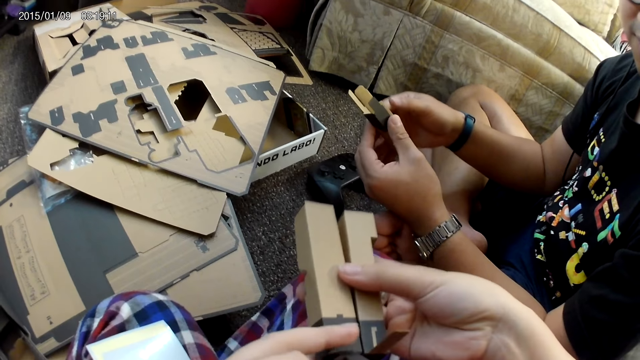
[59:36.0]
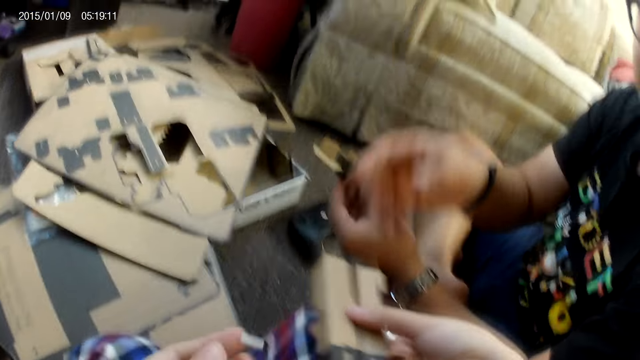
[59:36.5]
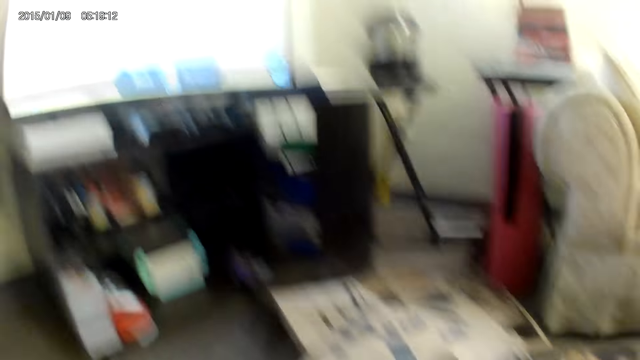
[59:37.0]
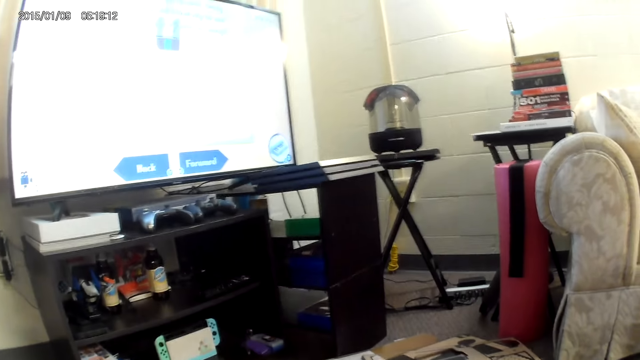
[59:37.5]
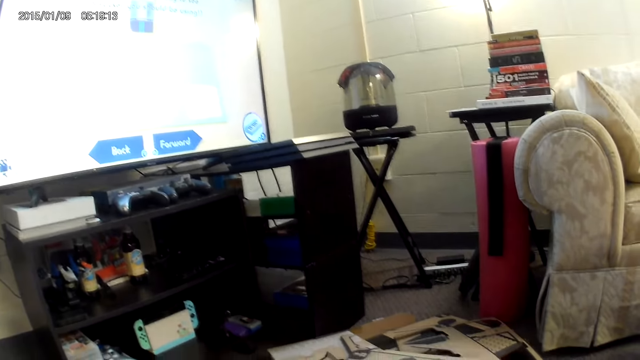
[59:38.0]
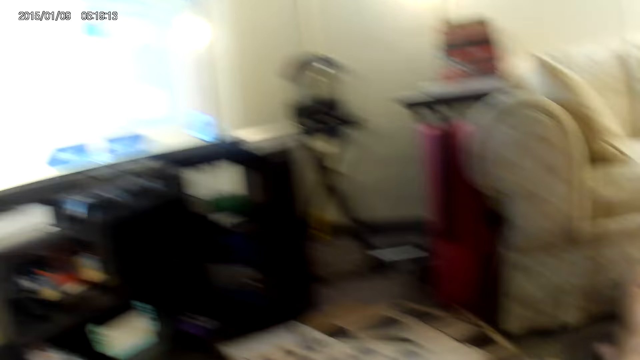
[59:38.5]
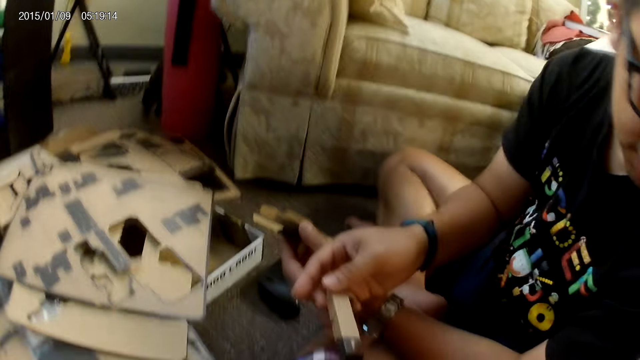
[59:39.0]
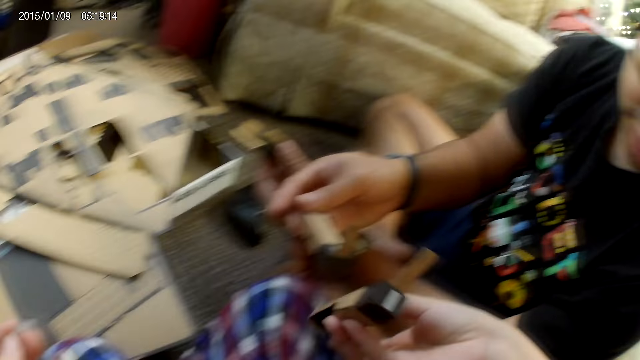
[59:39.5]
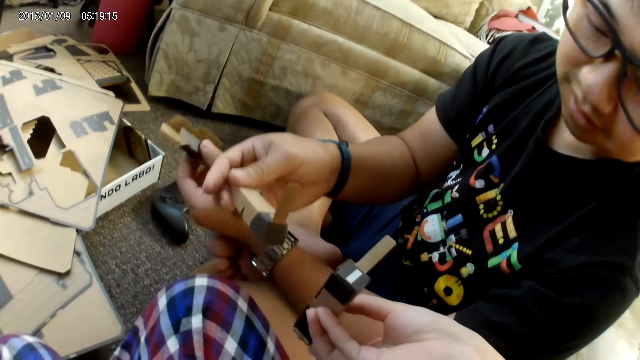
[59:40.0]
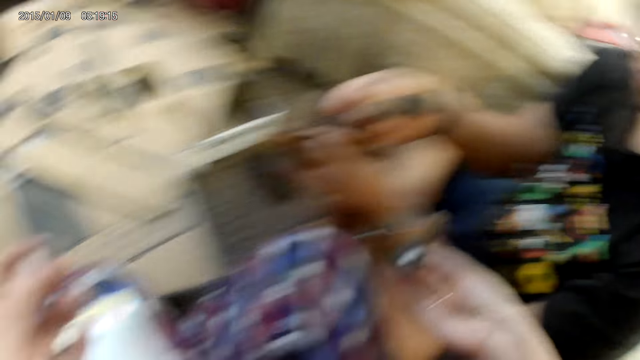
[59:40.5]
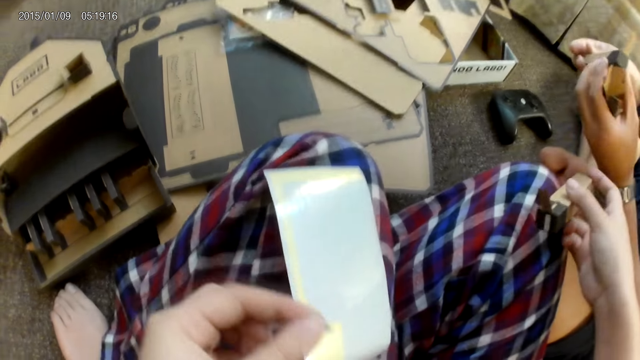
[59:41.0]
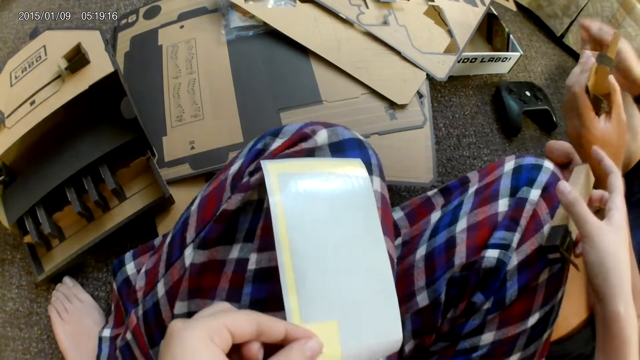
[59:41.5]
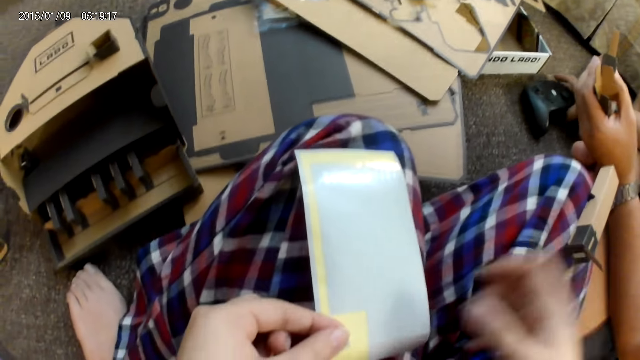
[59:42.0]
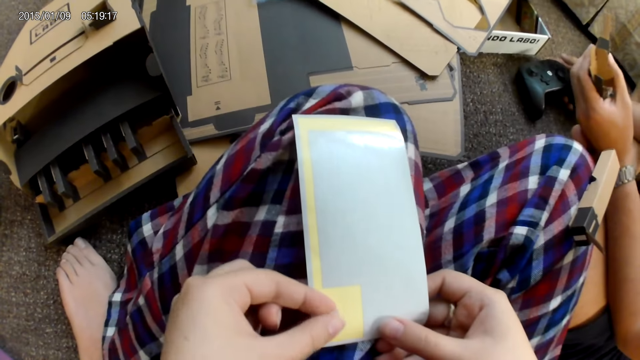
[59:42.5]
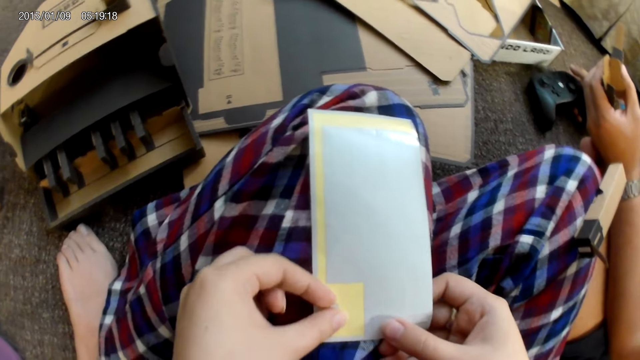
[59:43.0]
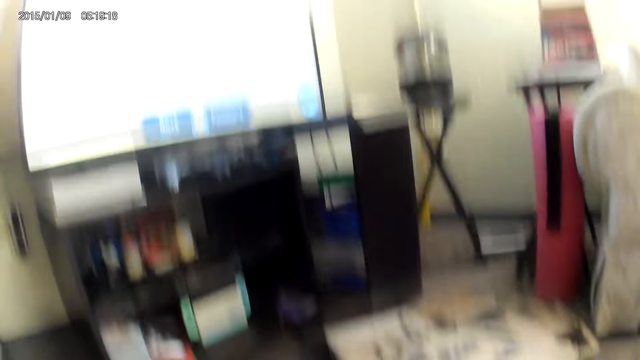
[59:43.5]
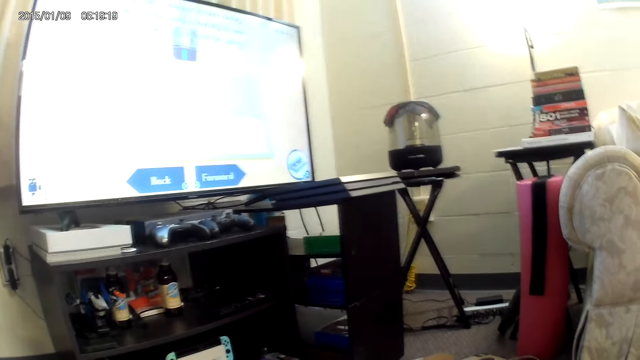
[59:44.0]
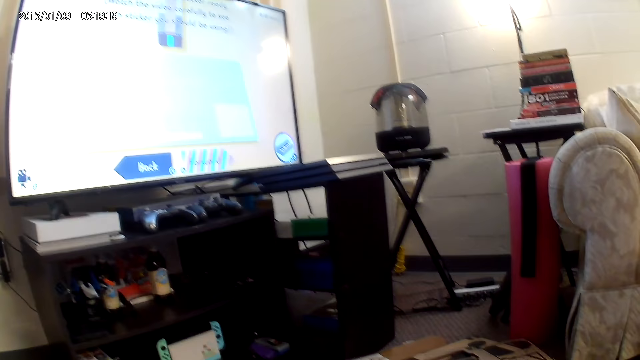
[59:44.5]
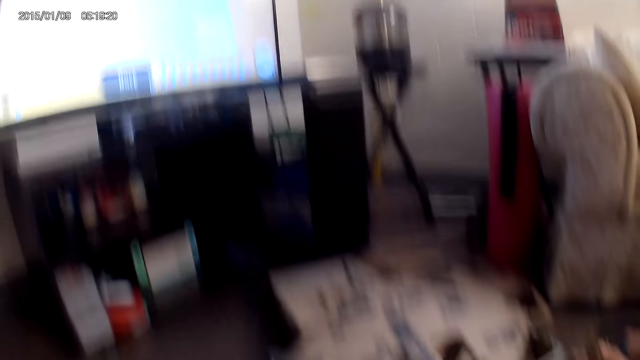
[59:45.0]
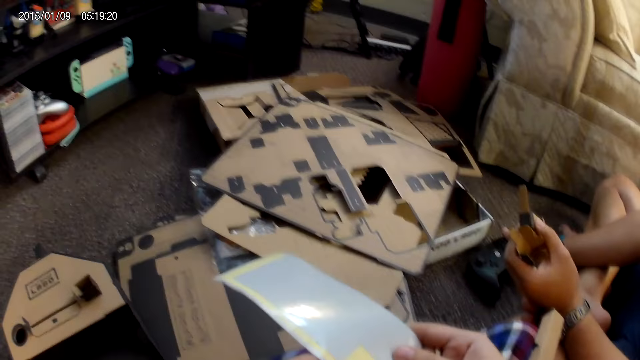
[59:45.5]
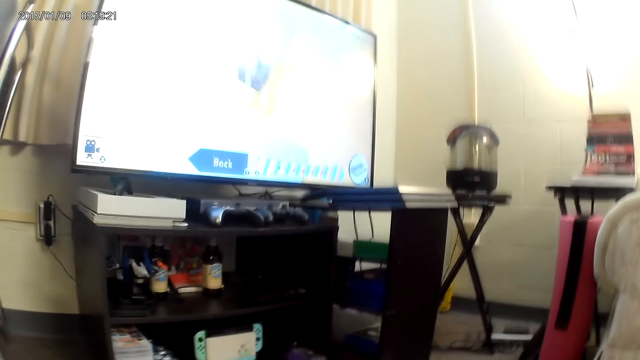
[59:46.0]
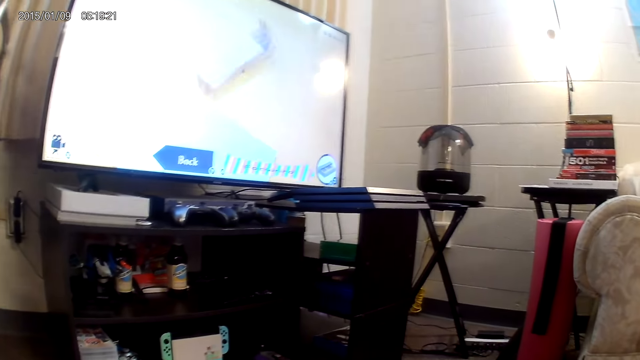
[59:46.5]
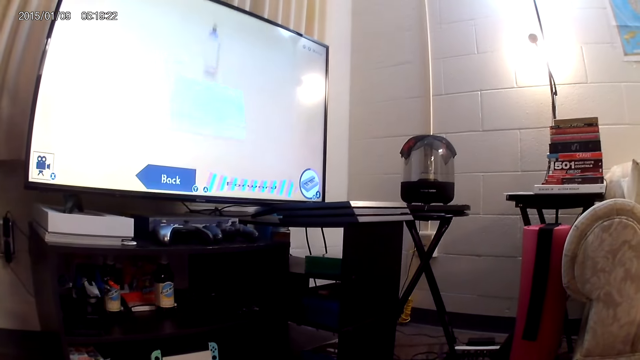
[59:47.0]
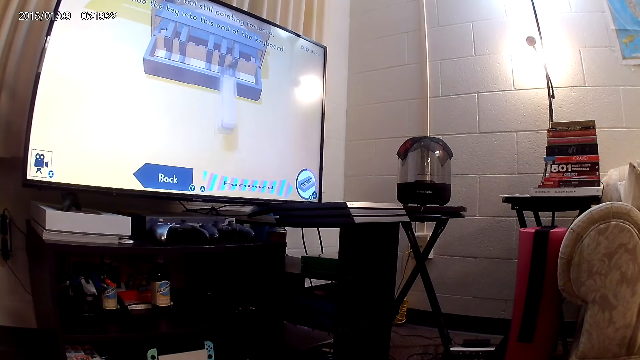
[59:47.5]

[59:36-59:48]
The camera wearer checks the two boxes. She passes the cardboard from her left hand to her right hand. She passes the cardboard from her right hand to the right hand of a man. She looks at the box. She drops the cardboard on her leg with her right hand. The man holds a controller on the ground with his right hand. The camera wearer removes a plaster from the sticker with her left hand. She looks at the screen.

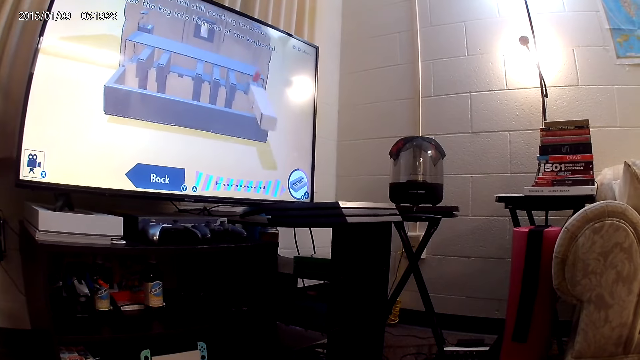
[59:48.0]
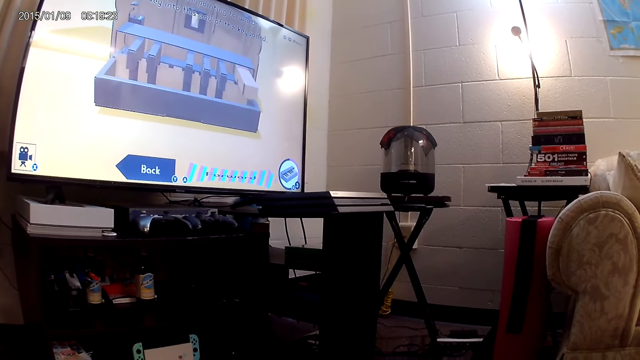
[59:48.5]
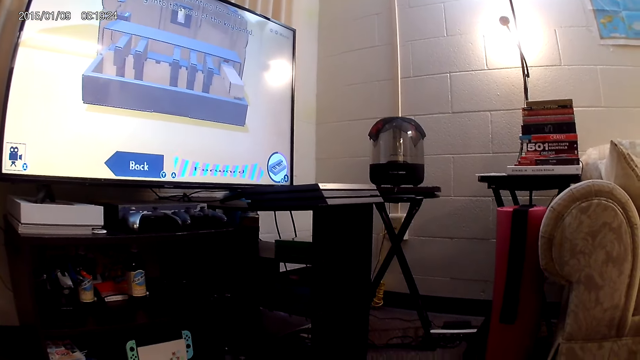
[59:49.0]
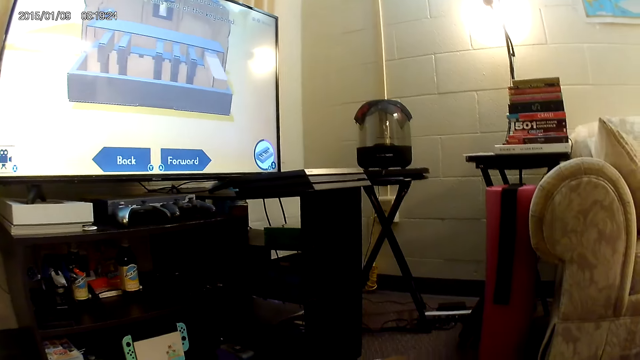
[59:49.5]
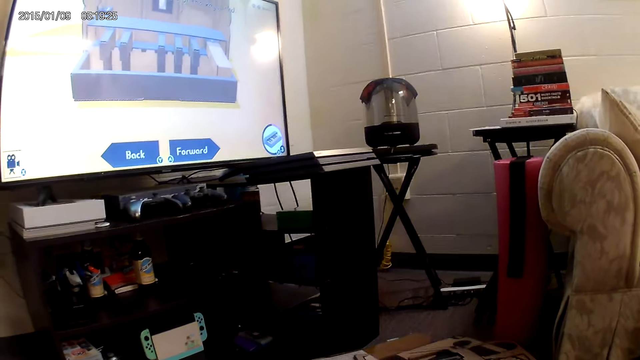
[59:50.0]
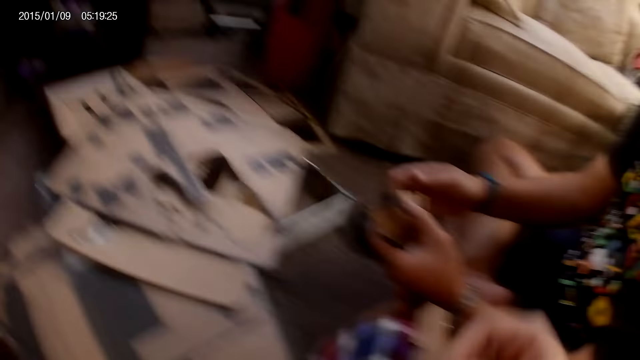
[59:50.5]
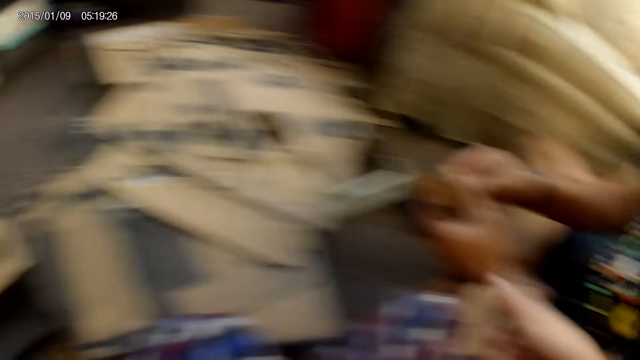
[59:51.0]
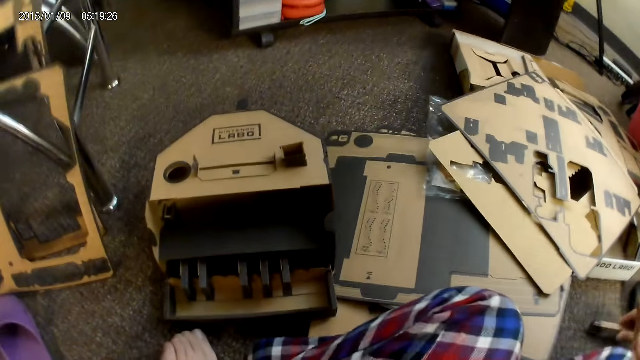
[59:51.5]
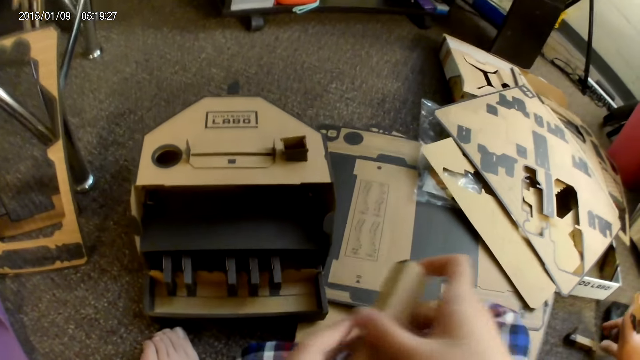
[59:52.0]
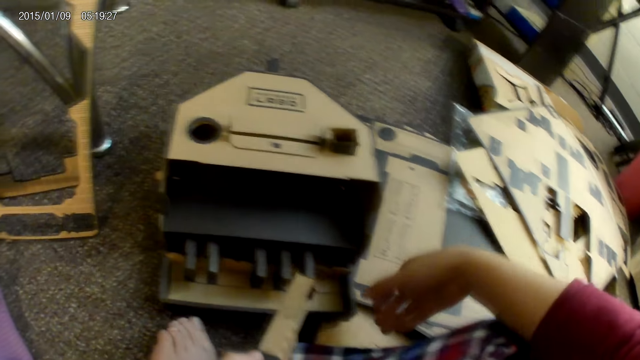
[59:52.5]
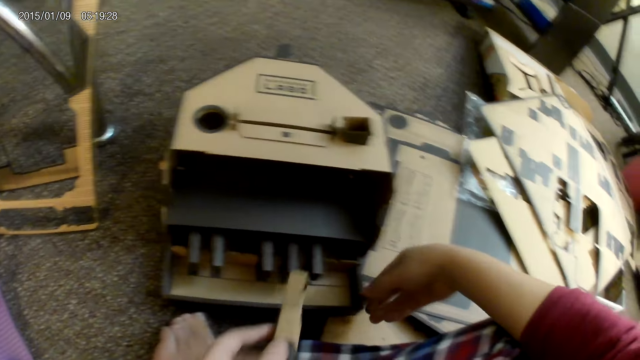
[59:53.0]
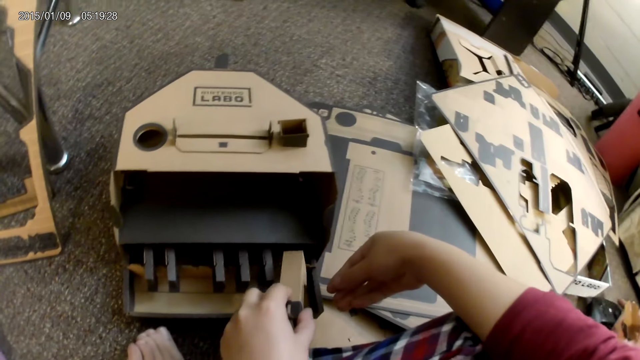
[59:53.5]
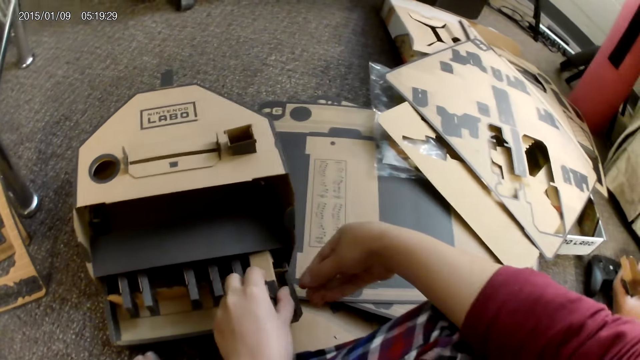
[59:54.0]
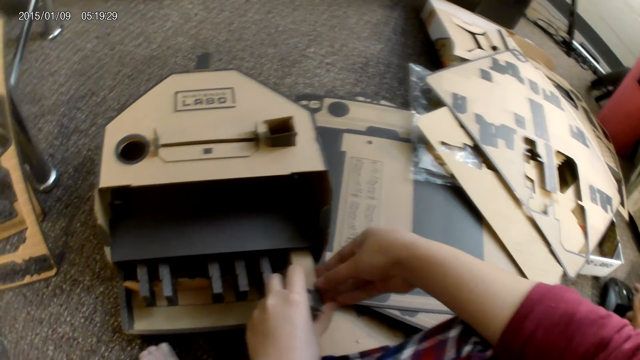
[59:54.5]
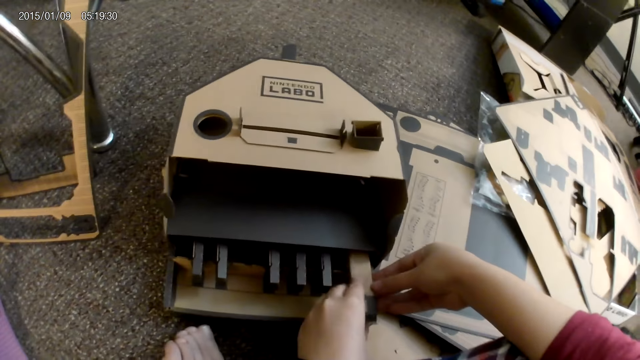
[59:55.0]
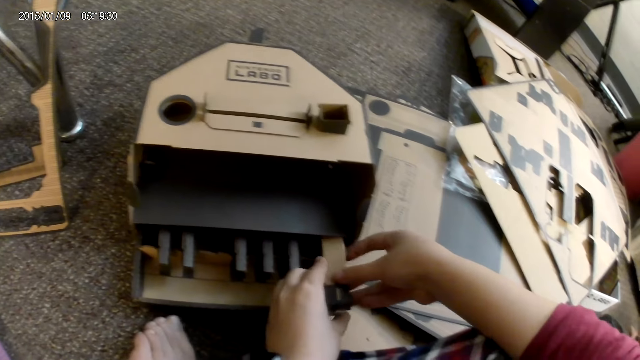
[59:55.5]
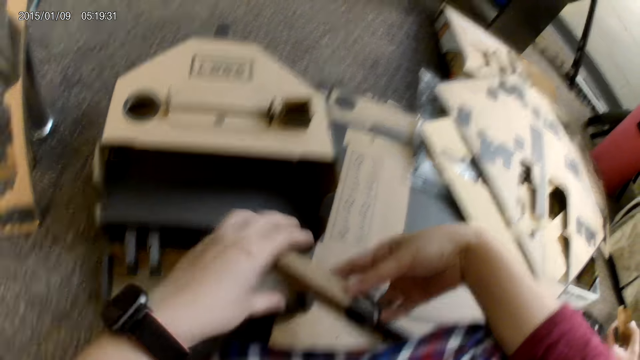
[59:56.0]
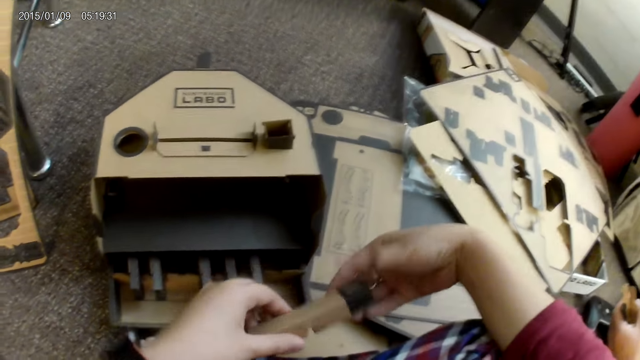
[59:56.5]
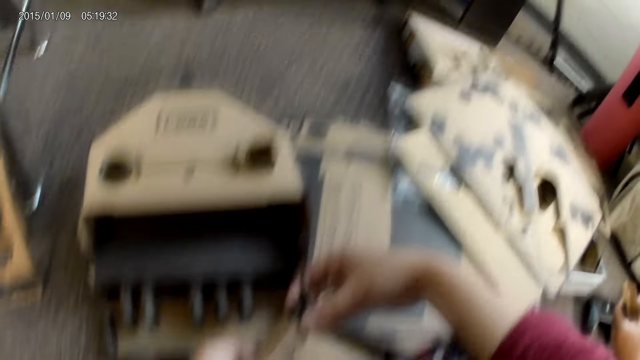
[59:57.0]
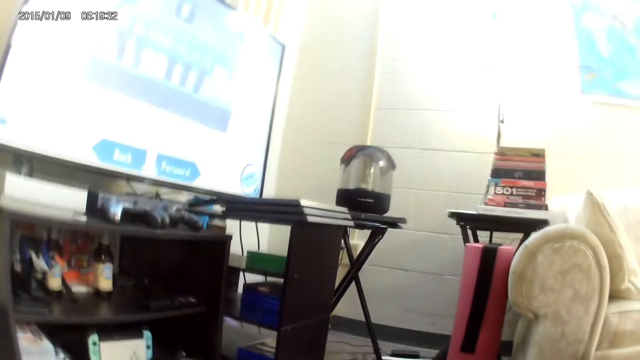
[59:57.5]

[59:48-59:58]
The camera wearer holds the cardboard with both hands. She picks the cardboard from her leg with her right hand. A man drops the cardboard on the ground with his right hand. The camera wearer passes the cardboard from her right hand to her left hand. She touches the cardboard on the ground with her right hand. She places the cardboard in her left hand into the cardboard on the ground. She adjusts the cardboard with both hands. She removes the cardboard from the cardboard on the ground with her right hand. She turns the box. She holds the cardboard with both hands.
